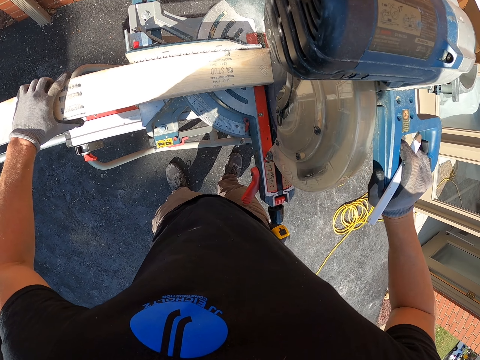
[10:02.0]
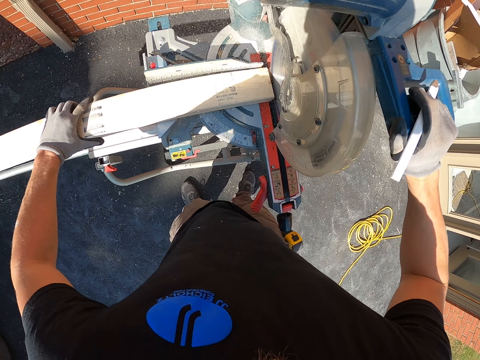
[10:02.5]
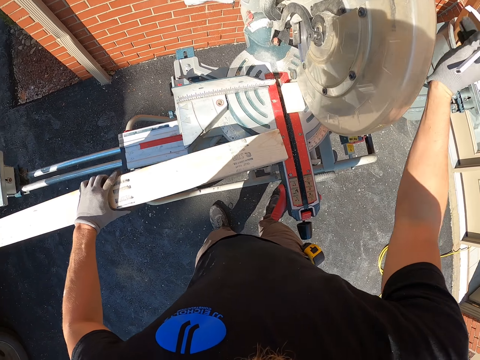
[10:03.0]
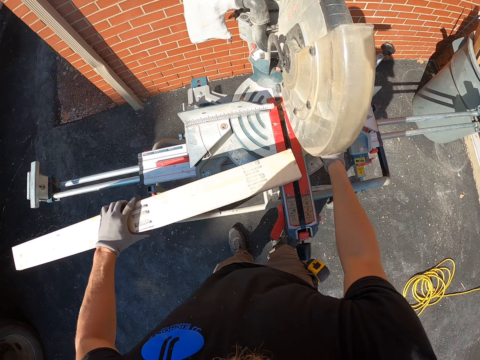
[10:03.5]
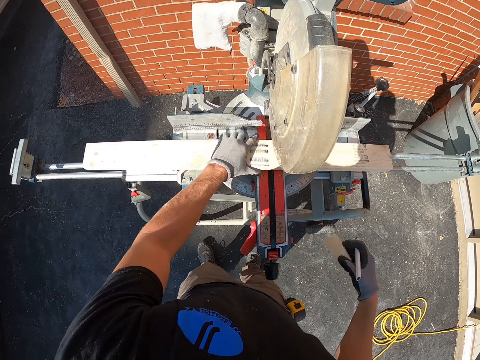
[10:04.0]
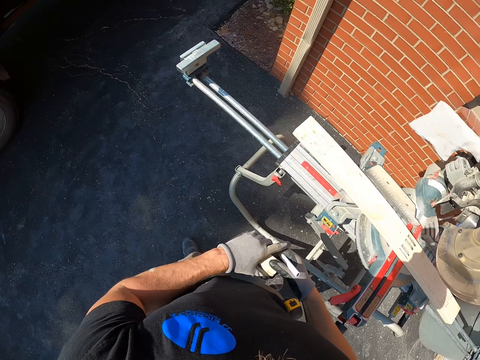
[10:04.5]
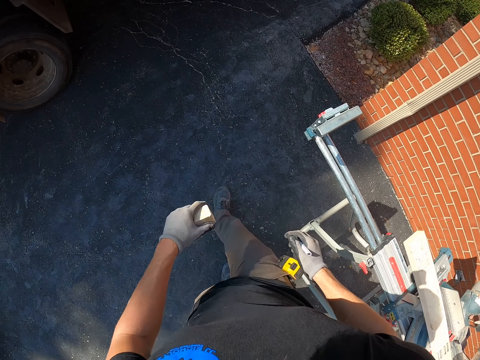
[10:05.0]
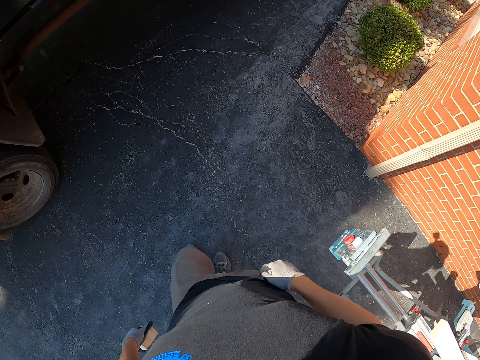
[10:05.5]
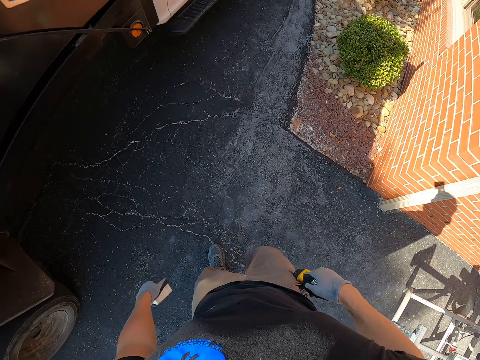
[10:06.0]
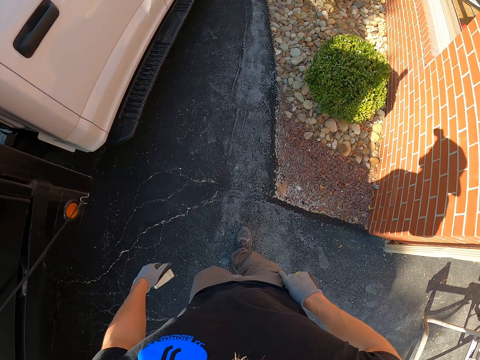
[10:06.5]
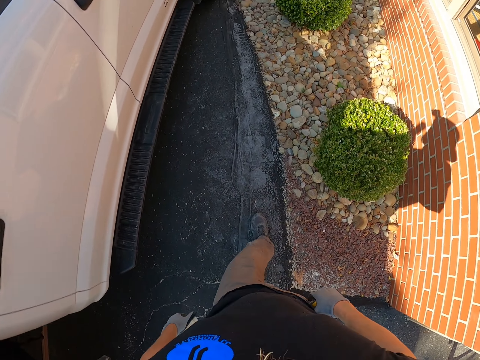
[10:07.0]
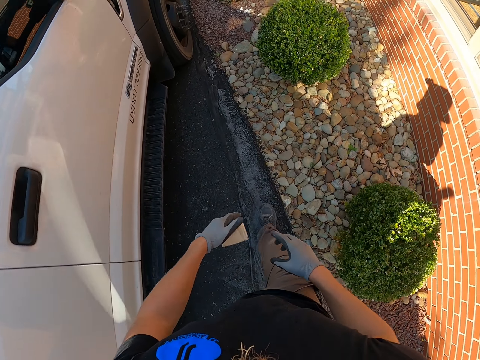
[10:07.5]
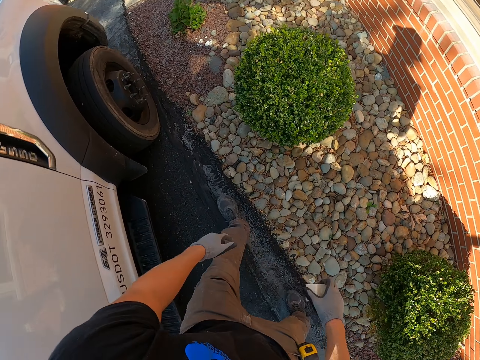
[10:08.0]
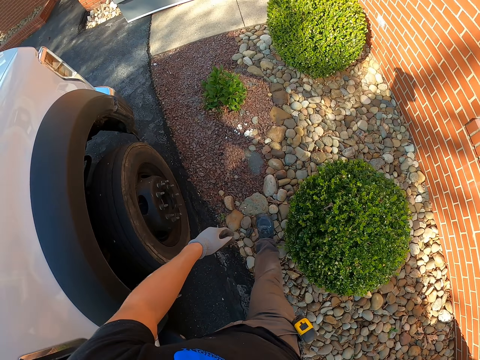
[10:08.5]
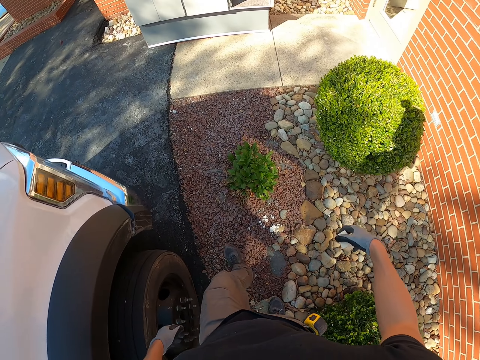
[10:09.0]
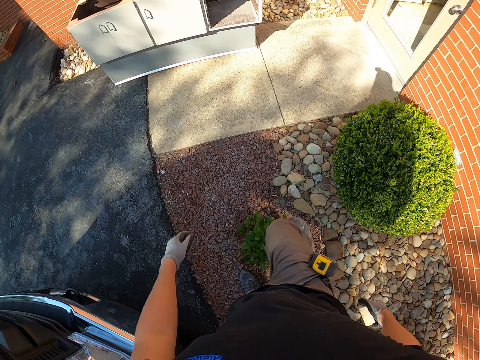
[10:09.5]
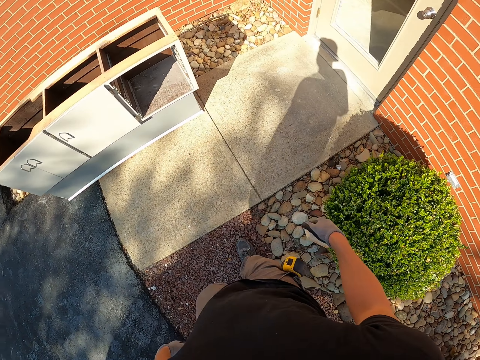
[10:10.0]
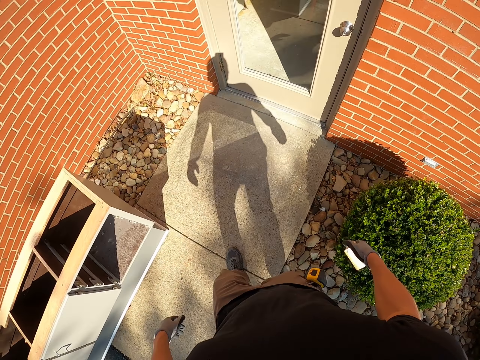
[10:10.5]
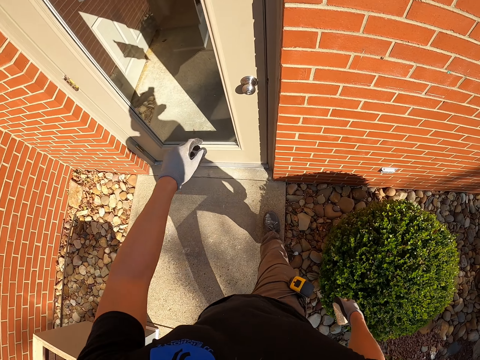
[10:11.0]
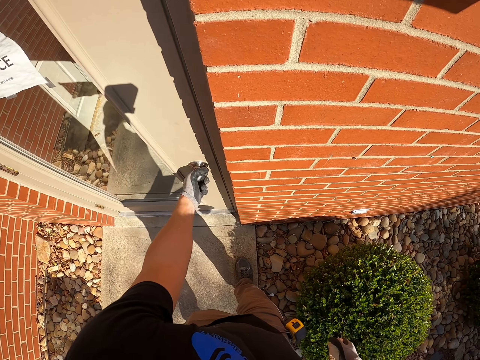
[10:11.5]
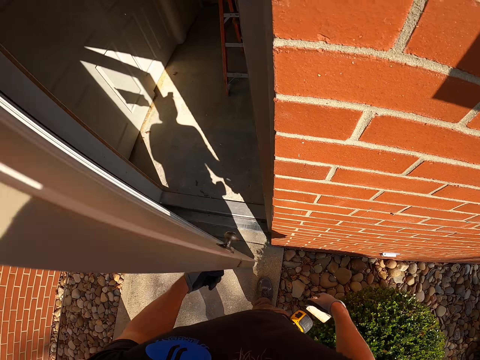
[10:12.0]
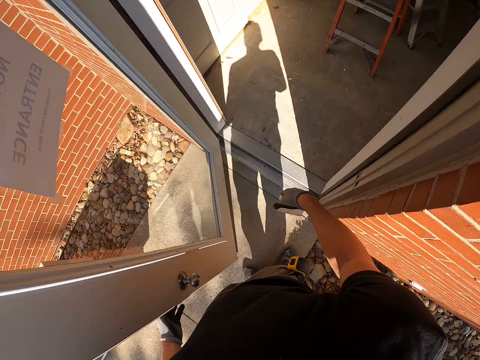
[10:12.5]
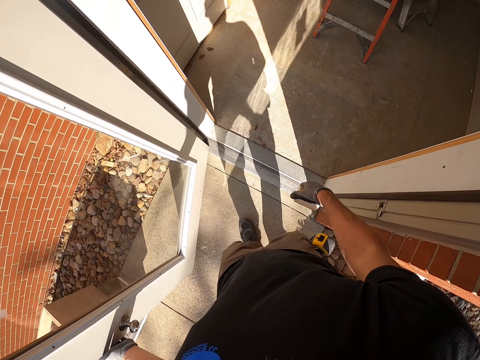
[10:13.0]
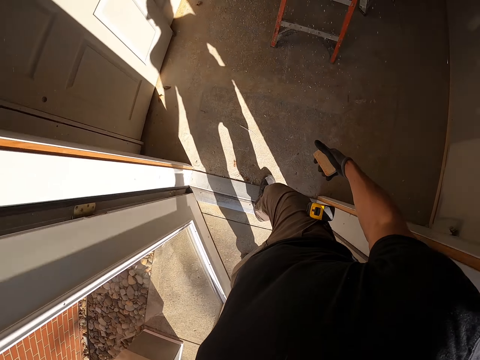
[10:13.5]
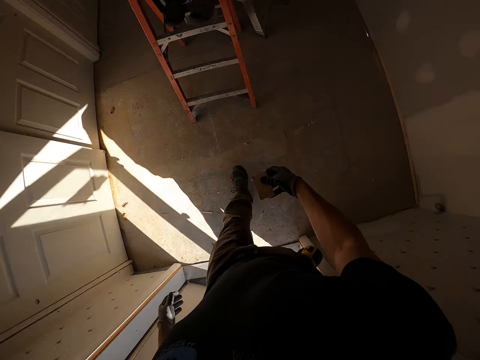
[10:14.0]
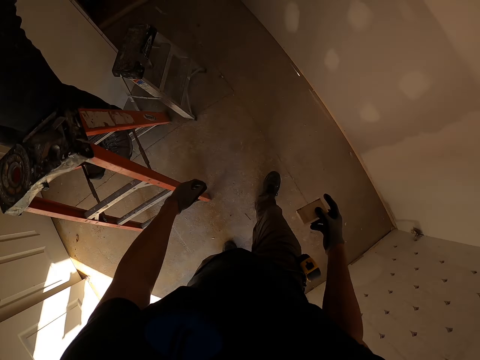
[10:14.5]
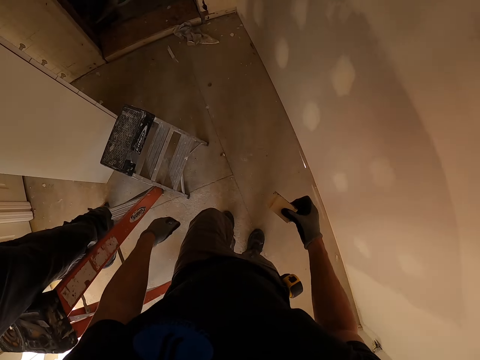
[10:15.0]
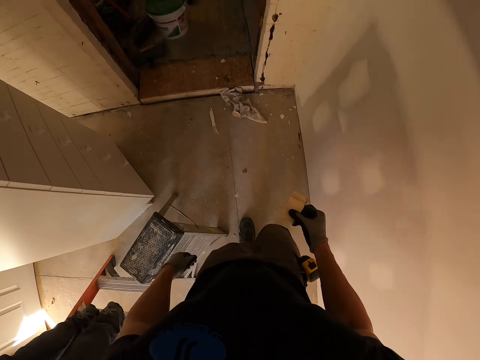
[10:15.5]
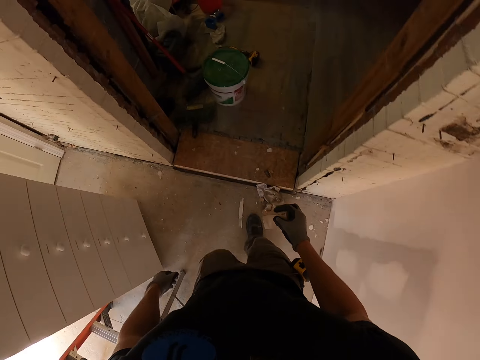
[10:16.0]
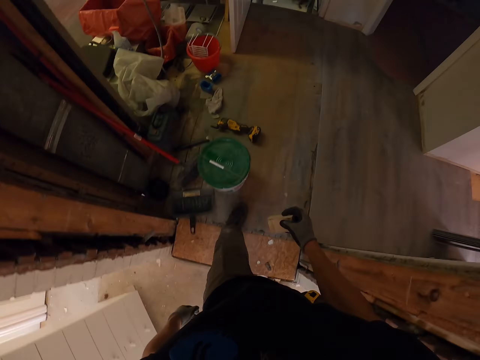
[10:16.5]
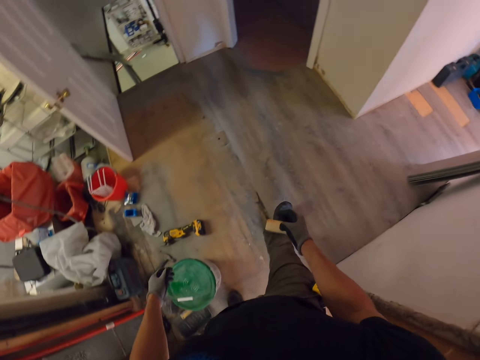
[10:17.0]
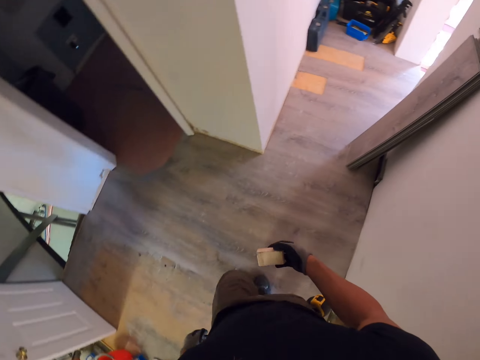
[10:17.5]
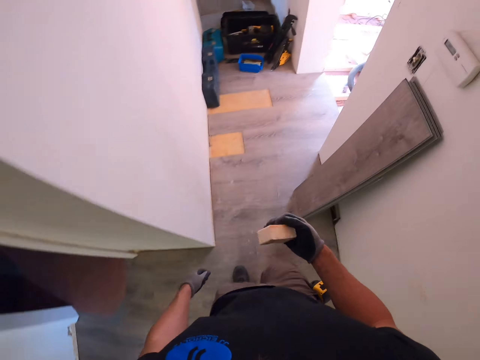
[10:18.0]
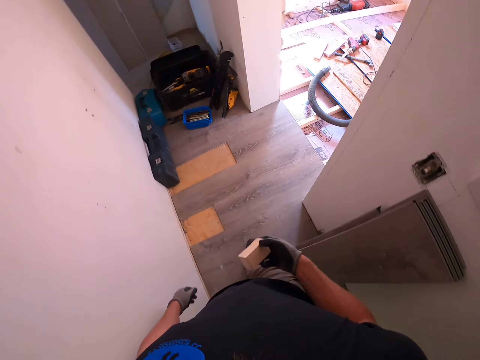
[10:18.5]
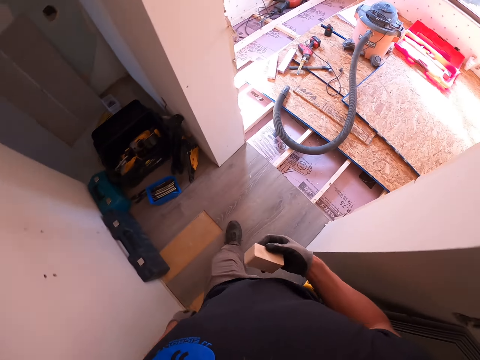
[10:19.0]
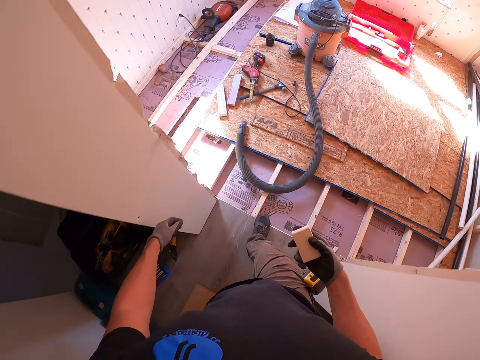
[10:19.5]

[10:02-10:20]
The camera wearer picks the piece of wood. They move the wood. They put the piece of wood on the machine. They walk around the compound with the piece of wood. They put the pen in the pocket. They open the door. They walk around the house.

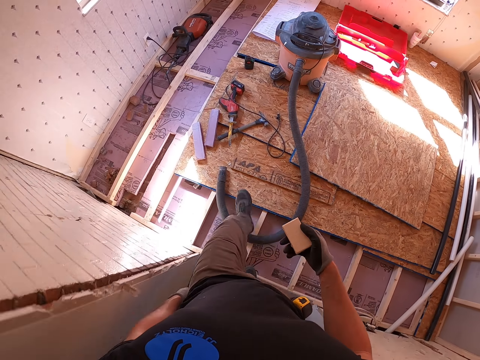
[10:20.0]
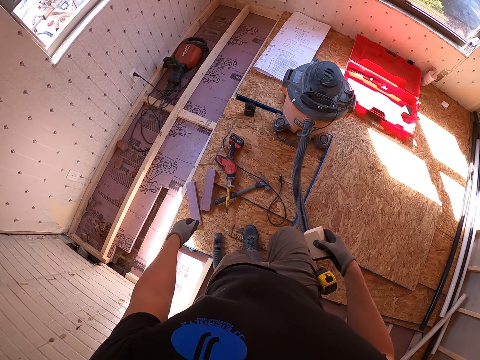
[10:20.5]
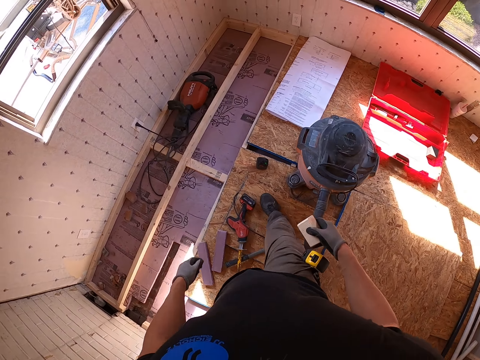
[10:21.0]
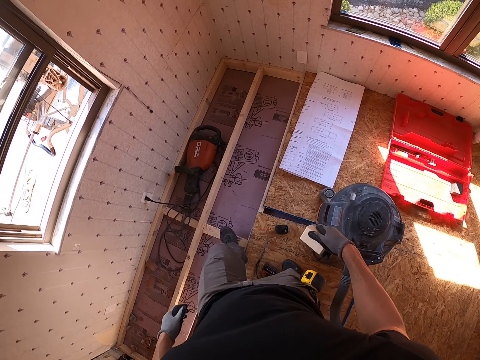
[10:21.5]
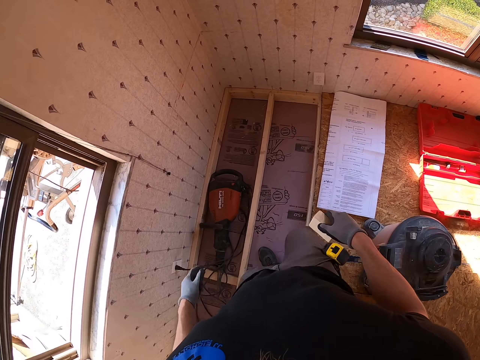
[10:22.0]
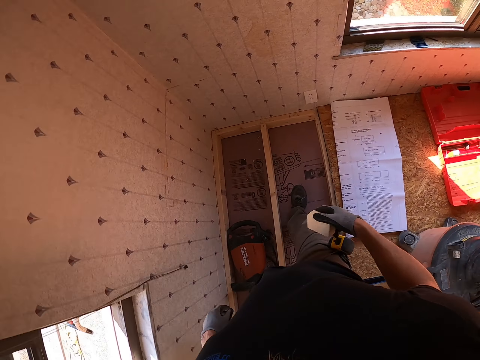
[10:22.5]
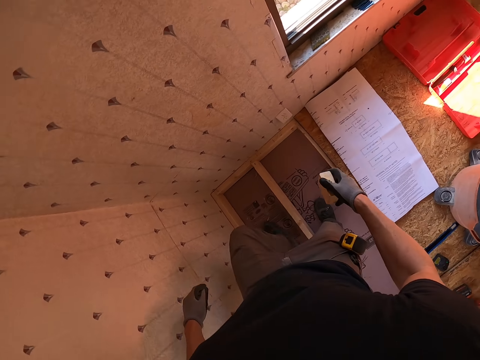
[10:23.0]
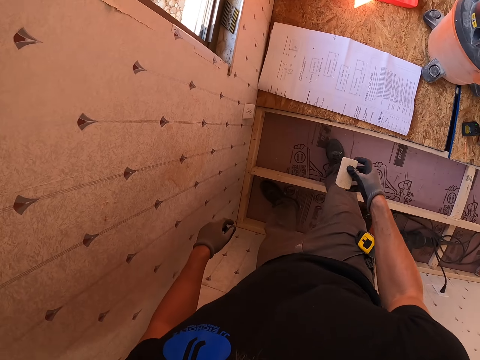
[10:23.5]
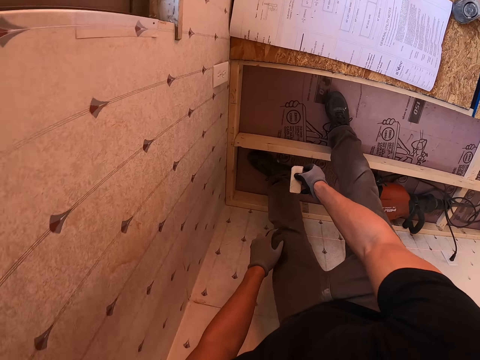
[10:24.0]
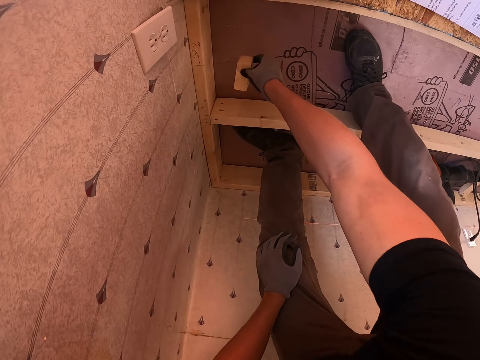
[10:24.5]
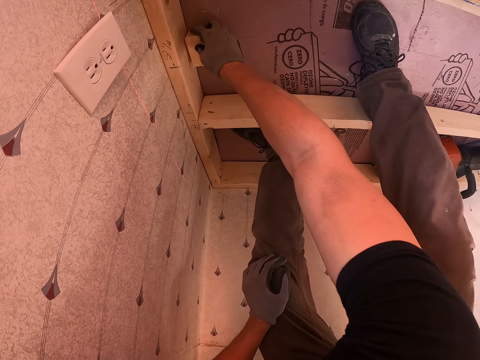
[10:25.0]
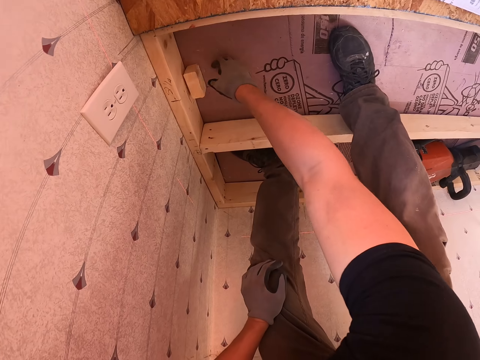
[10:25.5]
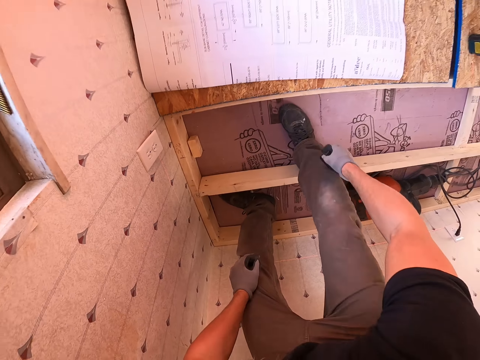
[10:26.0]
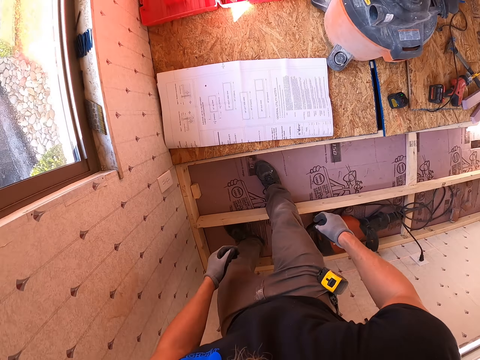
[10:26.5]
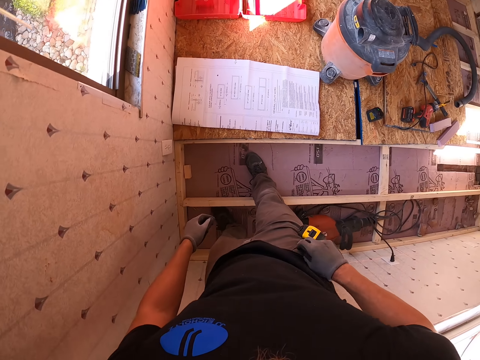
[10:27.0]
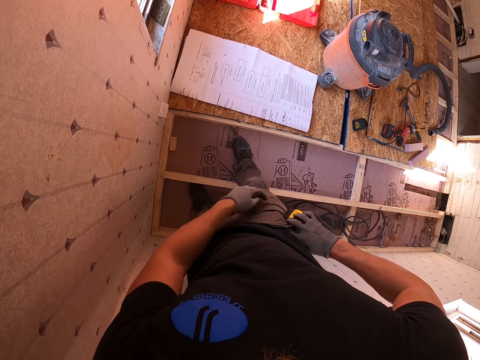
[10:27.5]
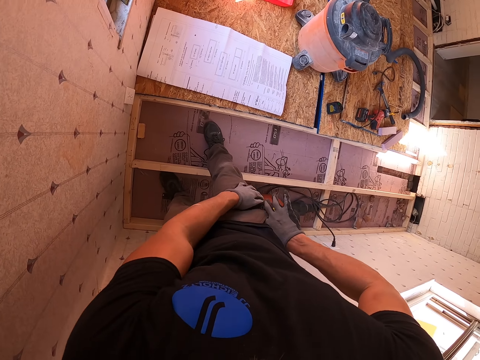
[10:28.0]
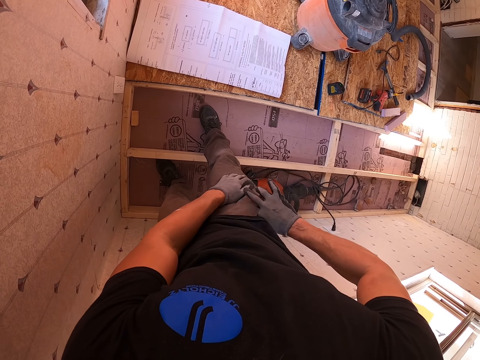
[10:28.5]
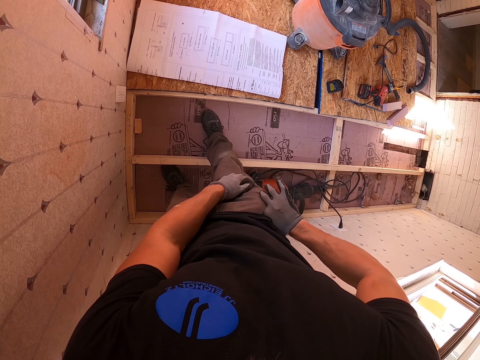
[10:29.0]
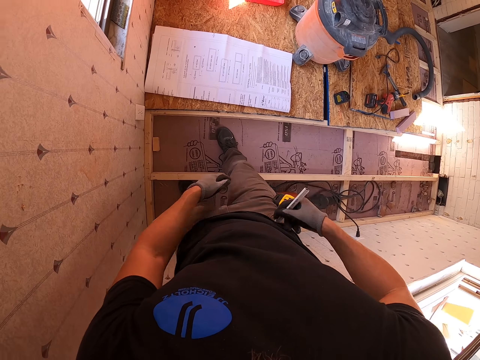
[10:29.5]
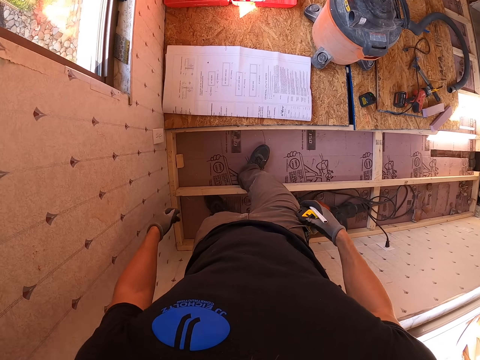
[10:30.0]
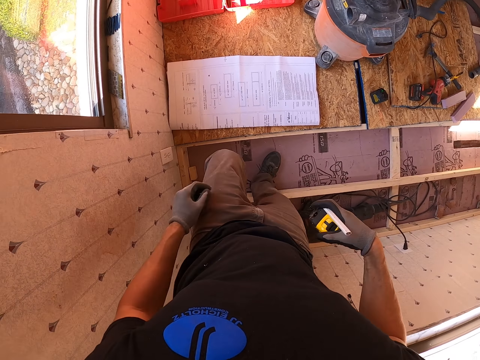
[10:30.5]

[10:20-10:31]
The camera wearer puts the piece of wood on the ground. They pick up the mark pen from the pocket. They take the tape measure.
